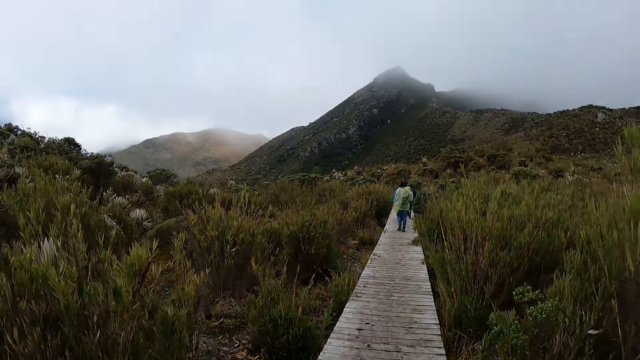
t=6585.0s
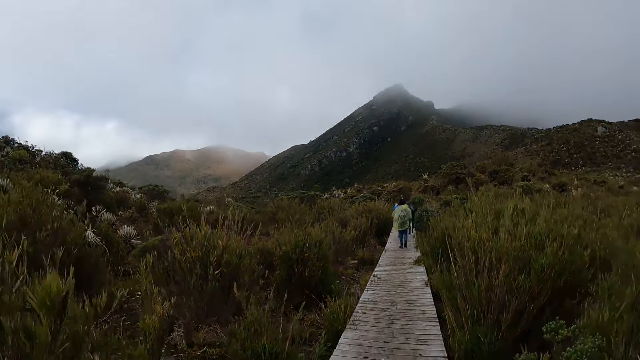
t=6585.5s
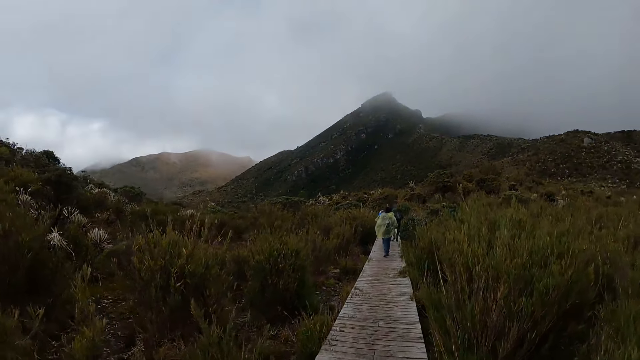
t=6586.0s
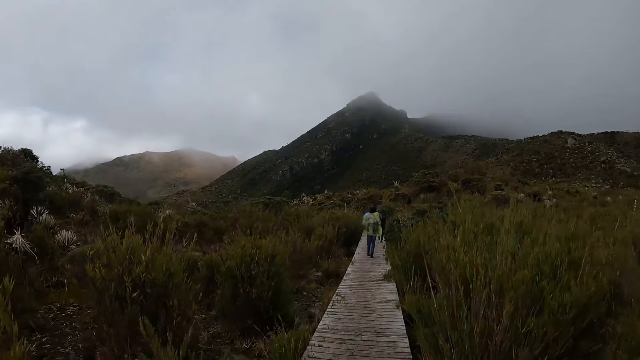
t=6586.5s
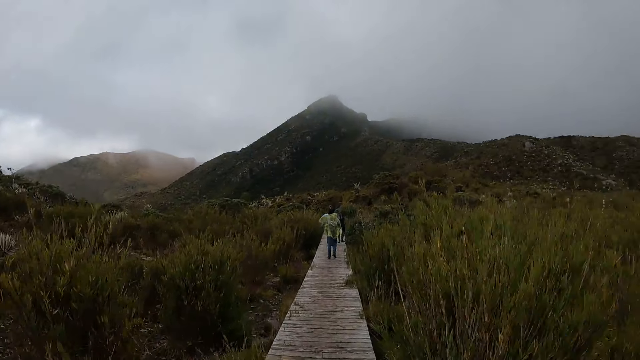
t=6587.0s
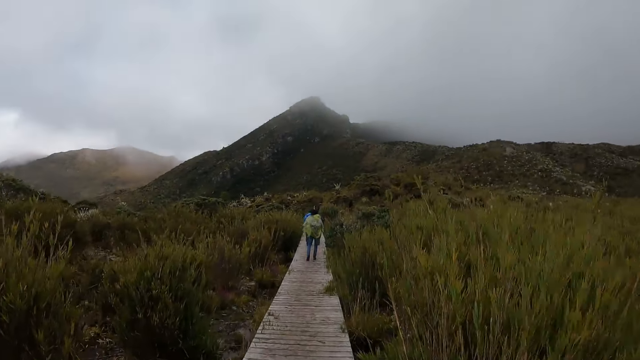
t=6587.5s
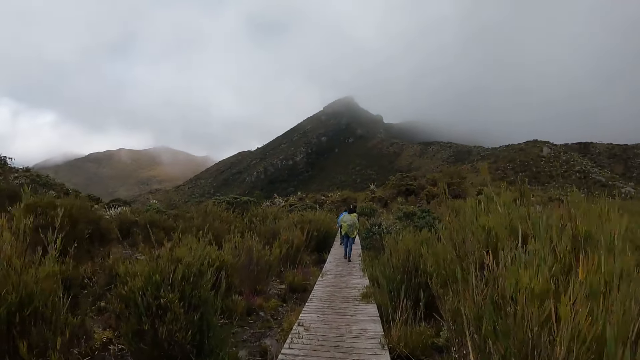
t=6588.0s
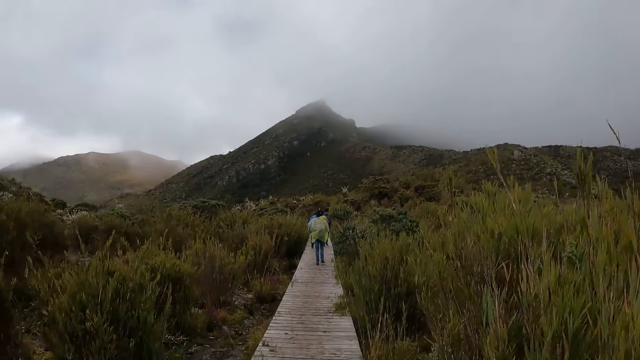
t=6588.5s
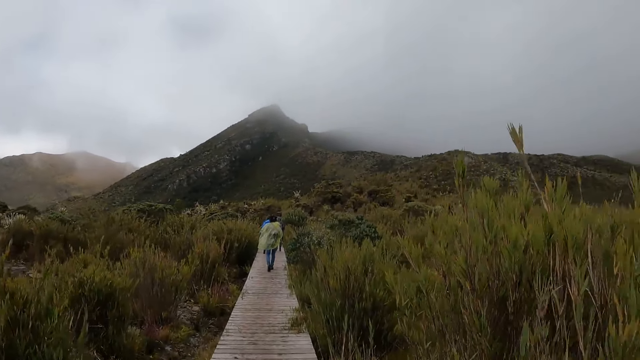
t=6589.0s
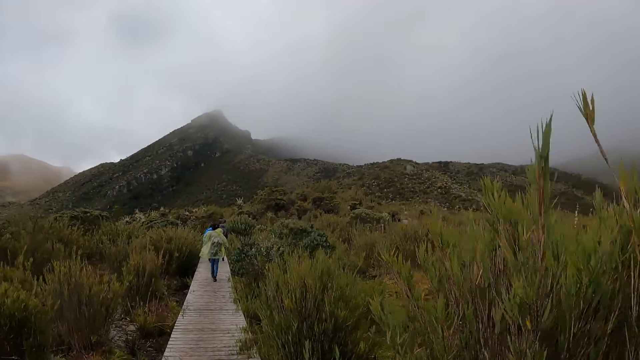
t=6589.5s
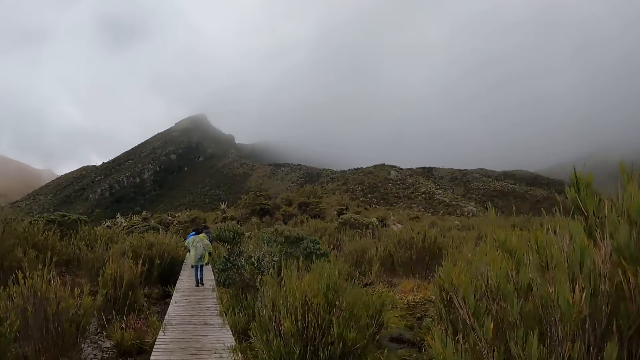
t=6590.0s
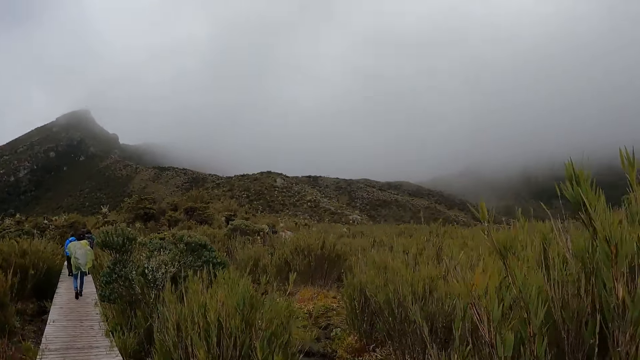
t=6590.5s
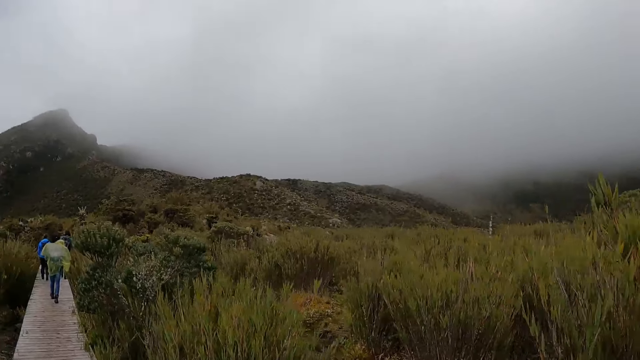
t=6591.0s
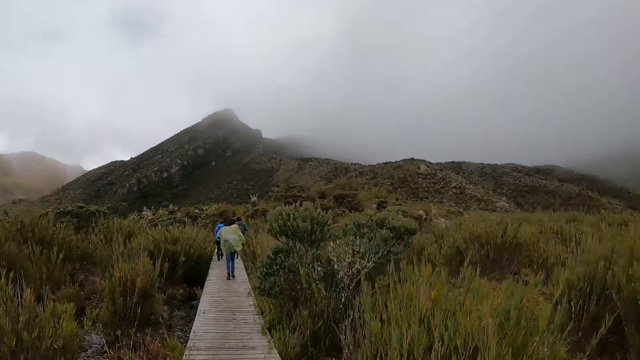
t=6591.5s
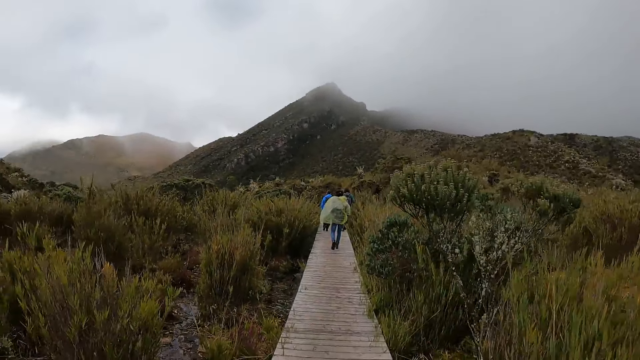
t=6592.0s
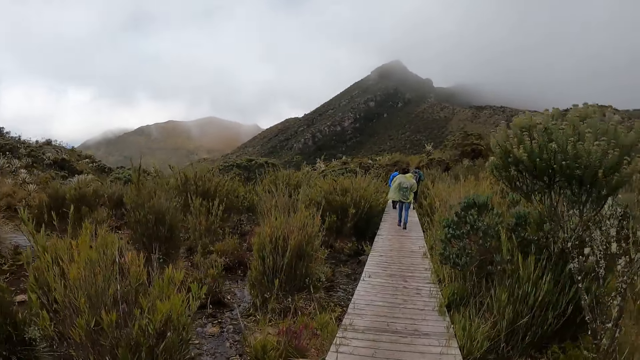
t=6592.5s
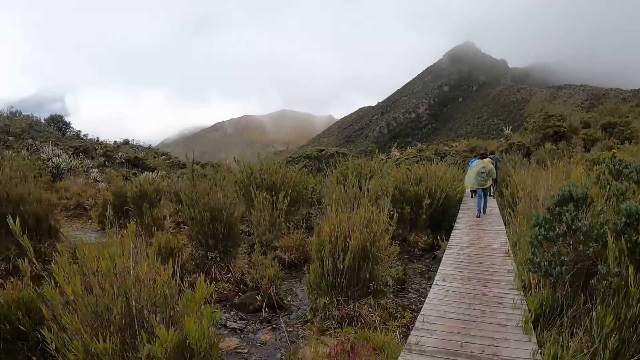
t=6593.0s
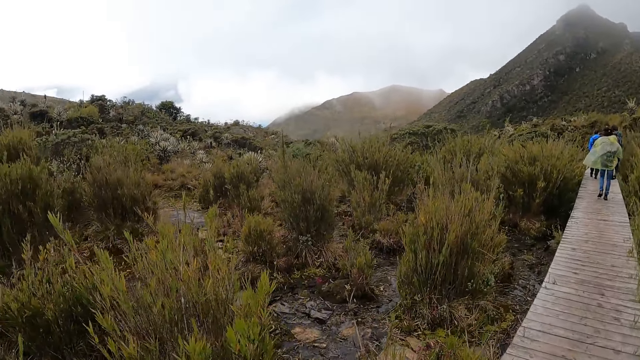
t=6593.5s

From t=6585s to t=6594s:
The camera wearer and a man walk in a path. The camera wearer moves a hand.

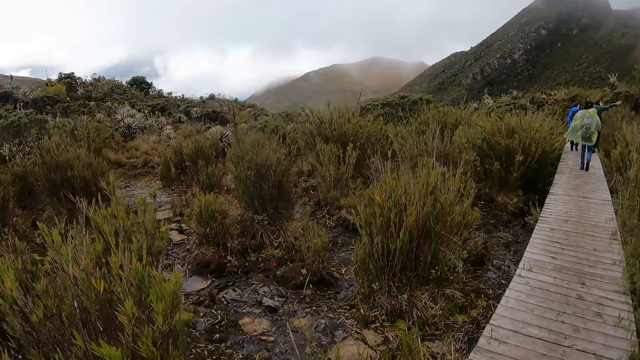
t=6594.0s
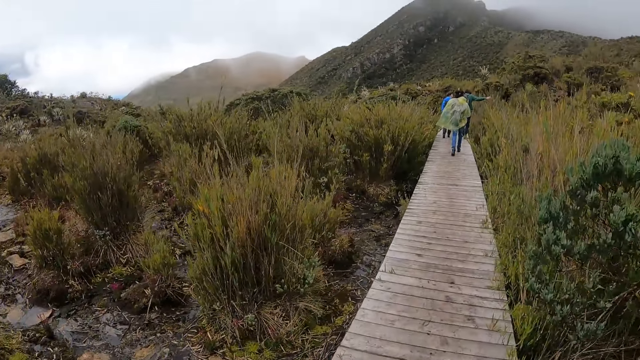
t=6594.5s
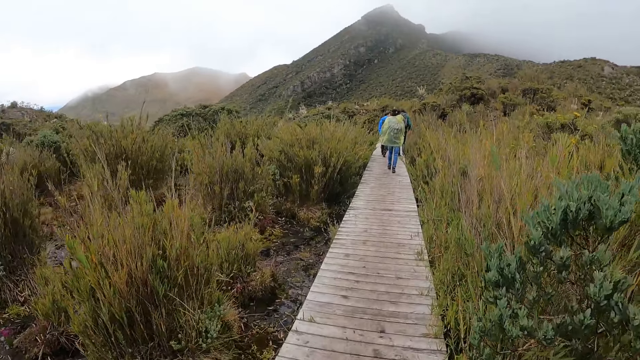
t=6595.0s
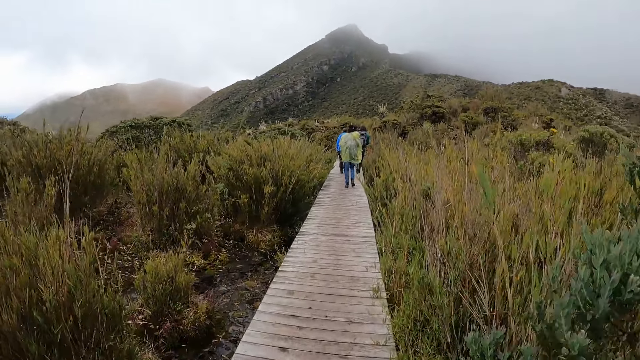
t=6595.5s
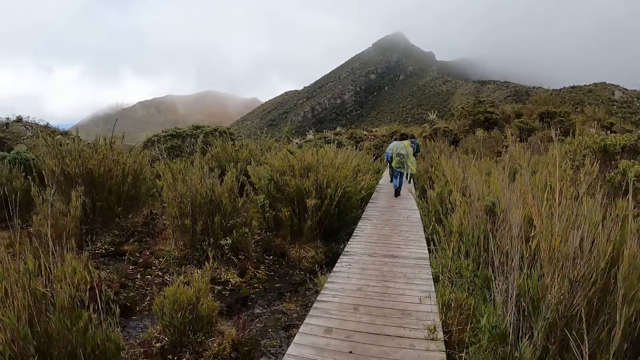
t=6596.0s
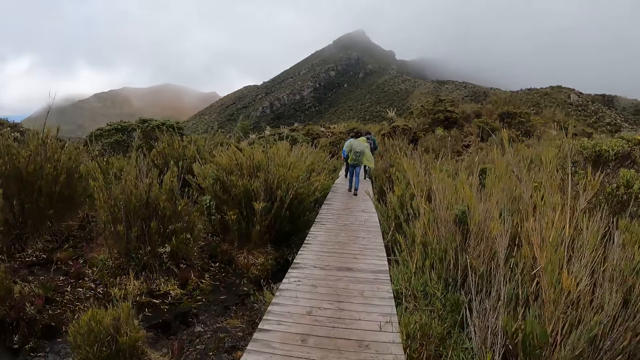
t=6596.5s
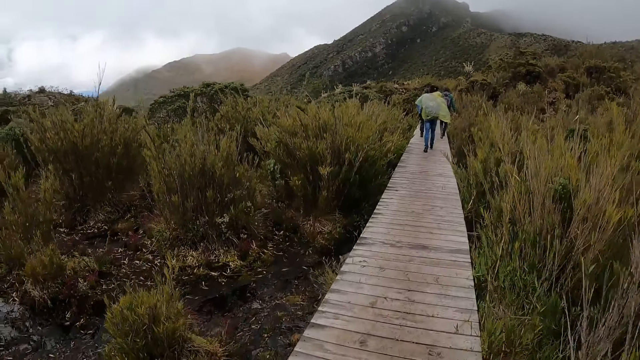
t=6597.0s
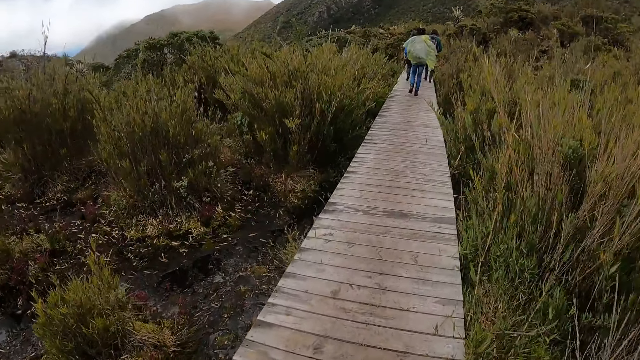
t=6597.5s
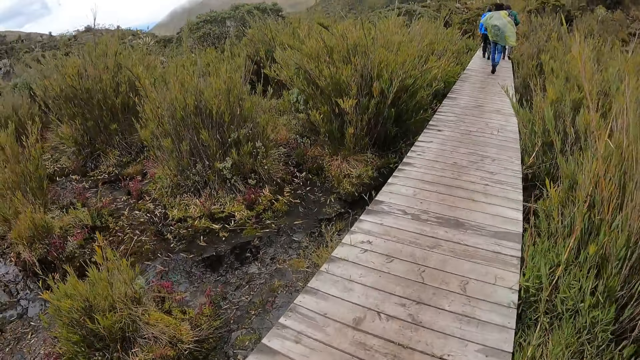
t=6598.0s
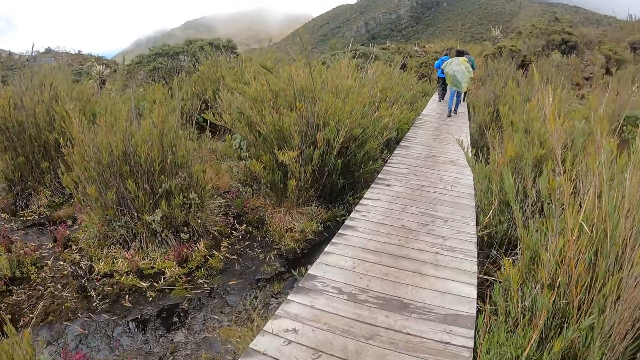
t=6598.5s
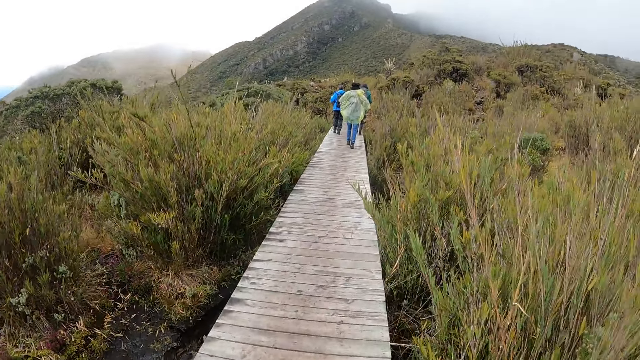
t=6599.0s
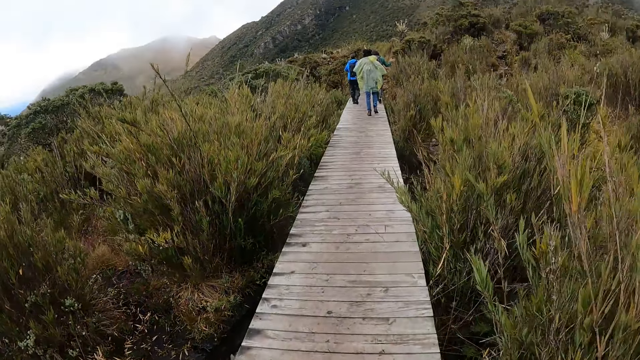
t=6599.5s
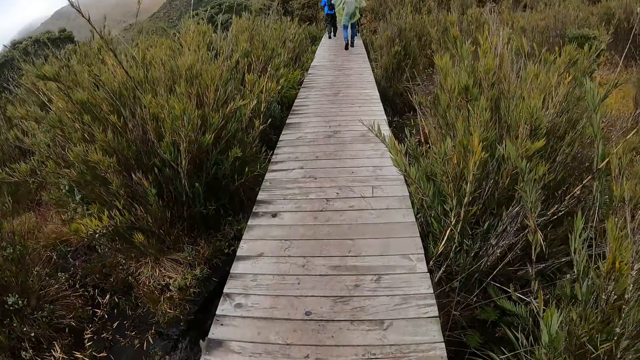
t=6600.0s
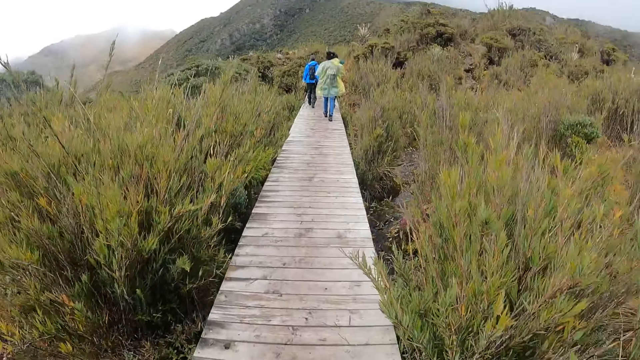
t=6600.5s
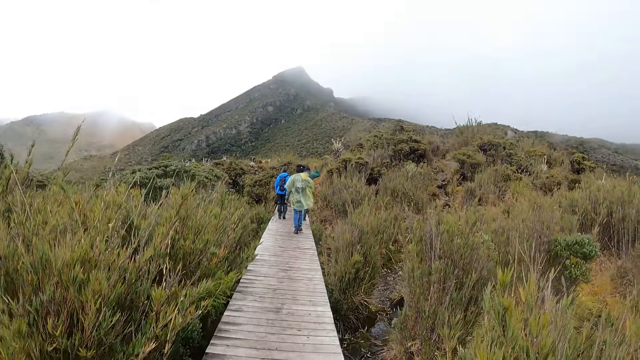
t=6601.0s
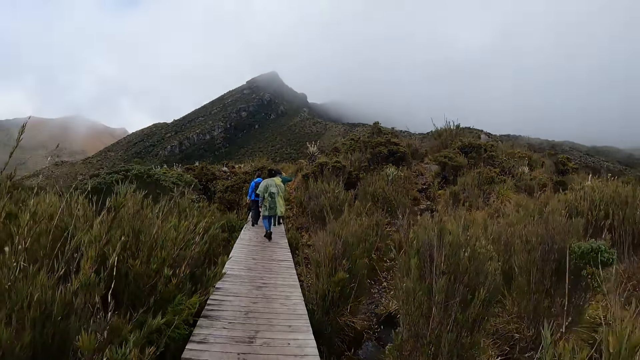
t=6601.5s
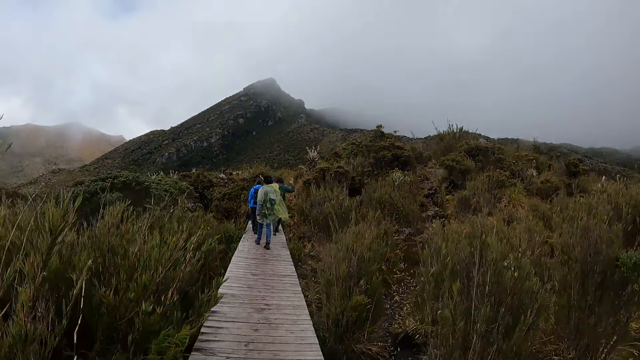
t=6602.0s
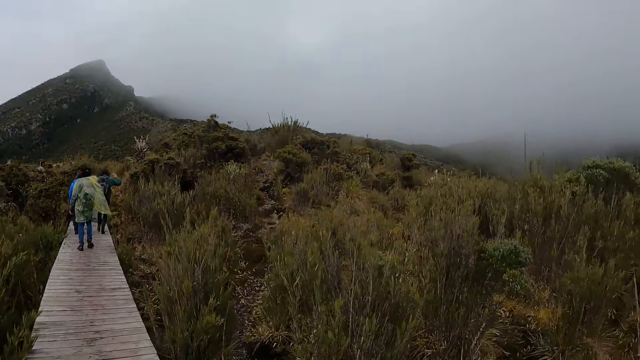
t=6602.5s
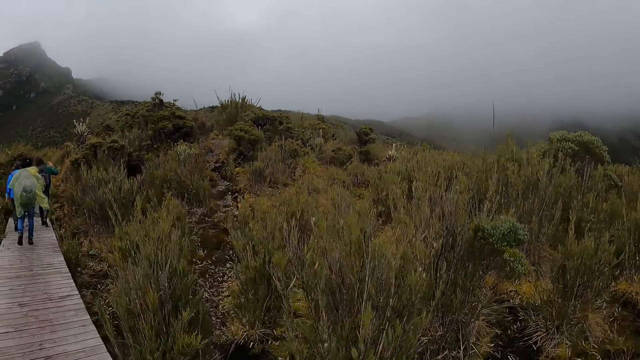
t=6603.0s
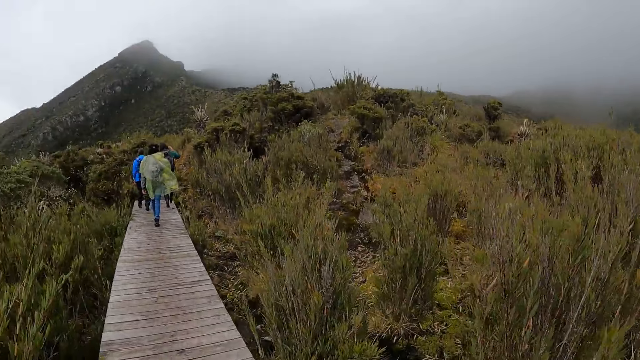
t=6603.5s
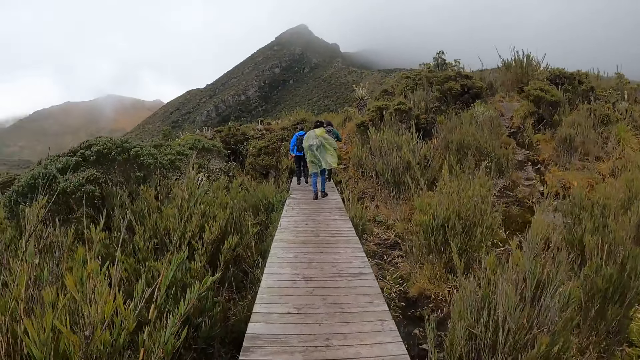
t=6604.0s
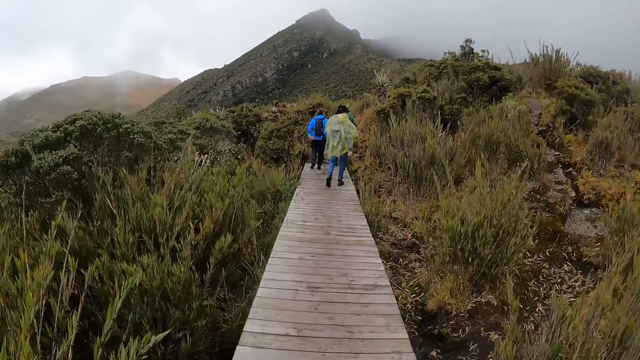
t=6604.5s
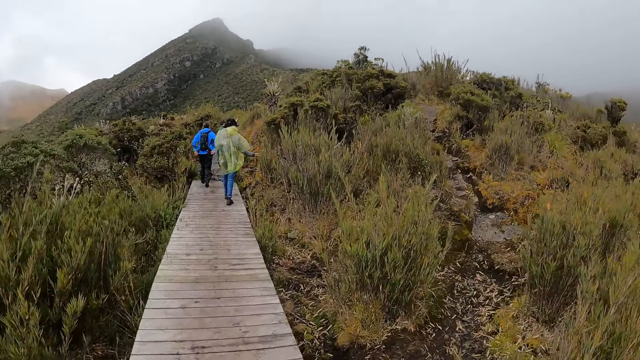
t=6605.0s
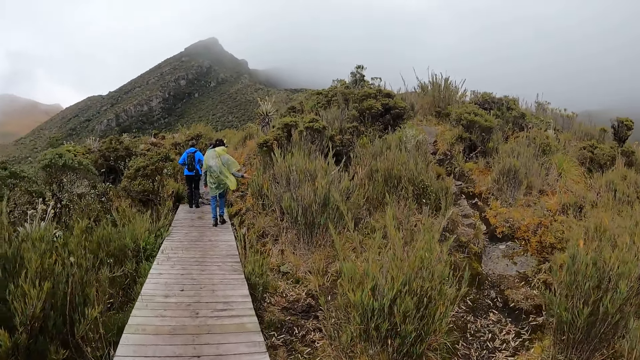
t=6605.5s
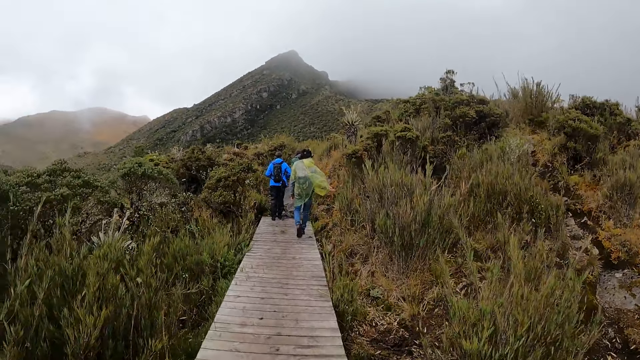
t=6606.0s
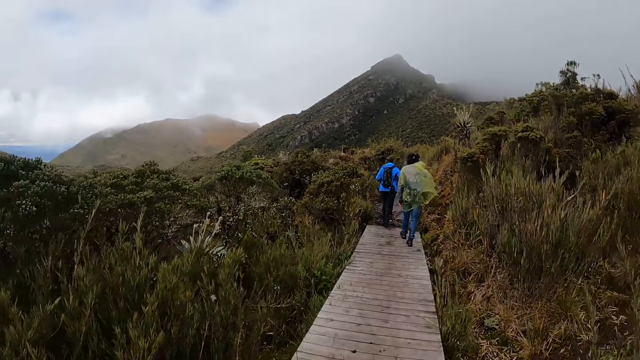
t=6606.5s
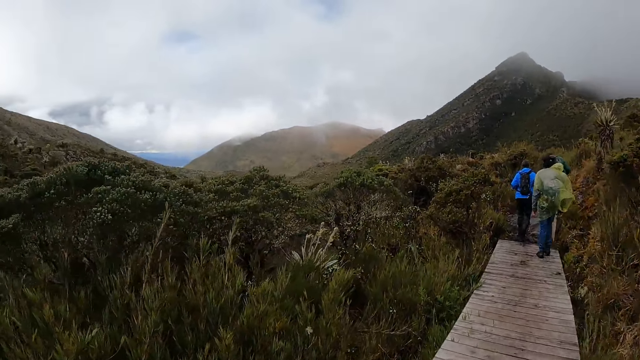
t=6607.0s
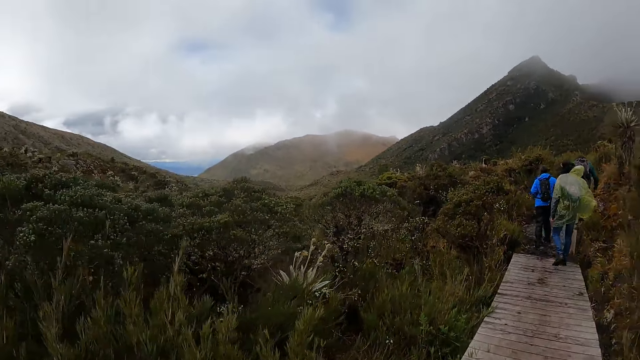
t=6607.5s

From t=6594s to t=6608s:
A man and a woman walk in a path. The camera wearer walks in a path. The man touches a plant with the right hand.
